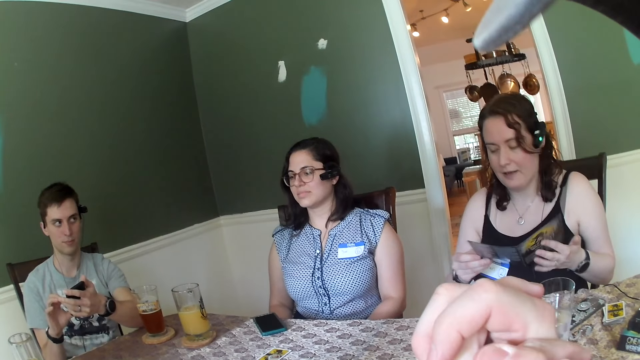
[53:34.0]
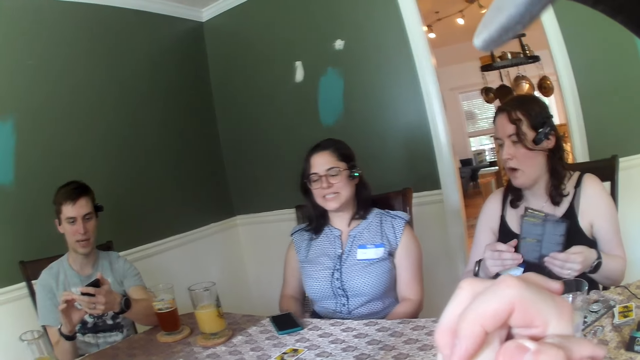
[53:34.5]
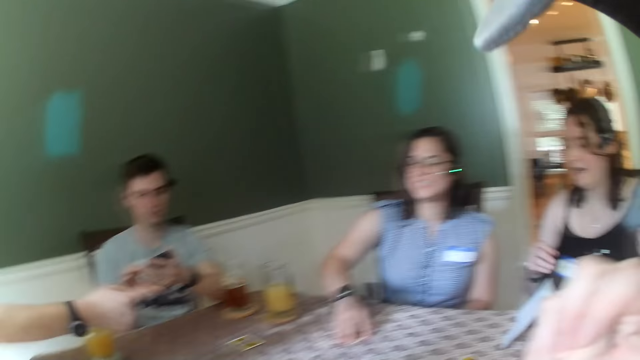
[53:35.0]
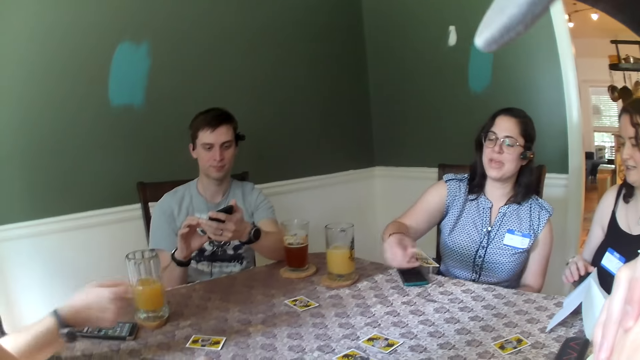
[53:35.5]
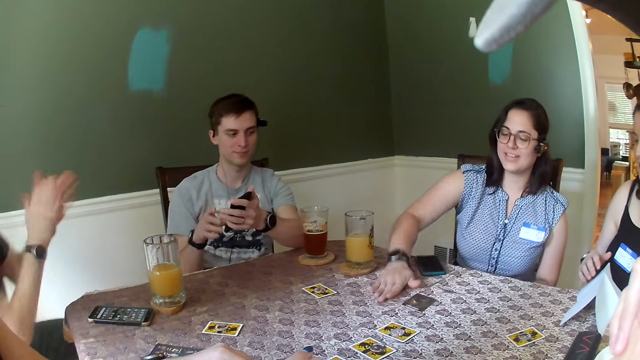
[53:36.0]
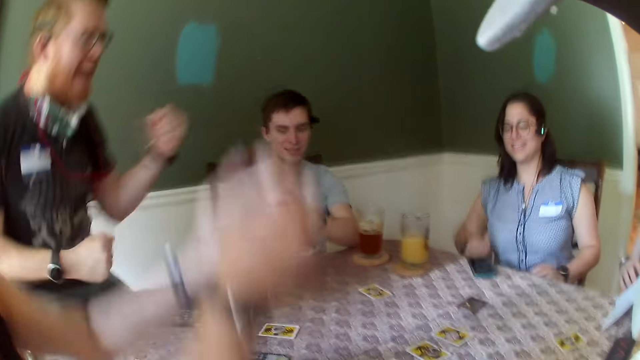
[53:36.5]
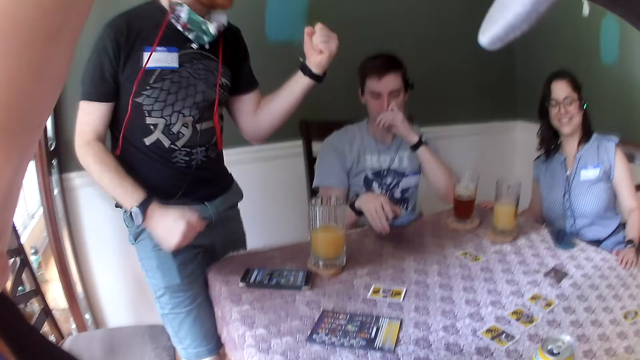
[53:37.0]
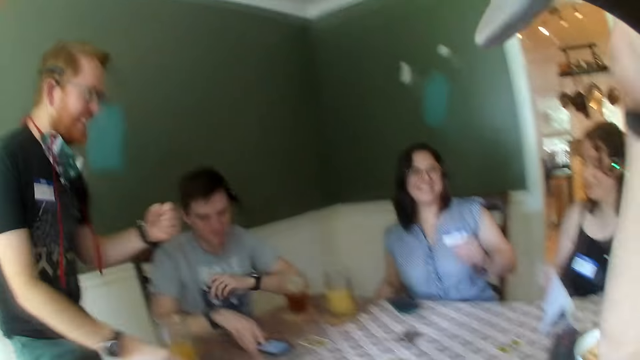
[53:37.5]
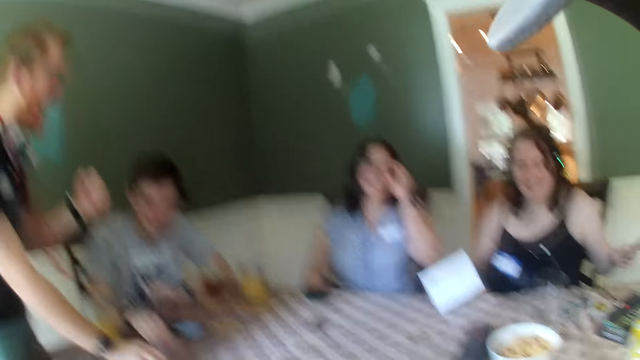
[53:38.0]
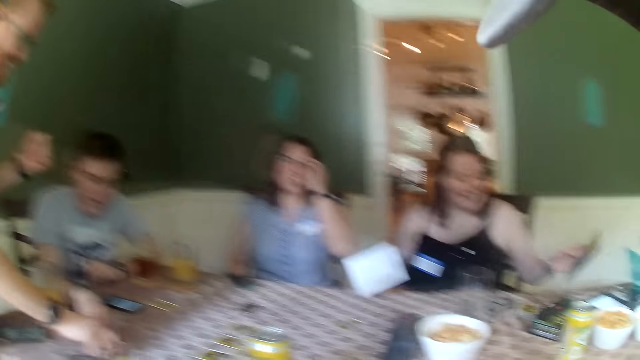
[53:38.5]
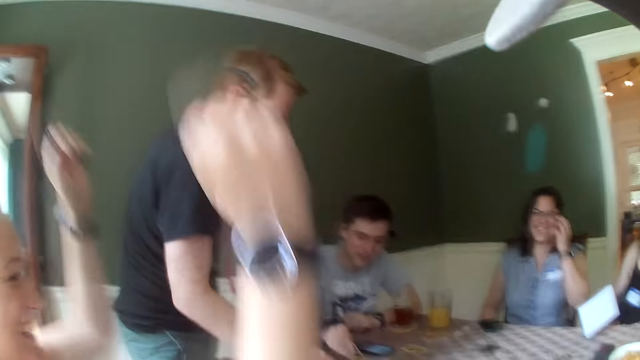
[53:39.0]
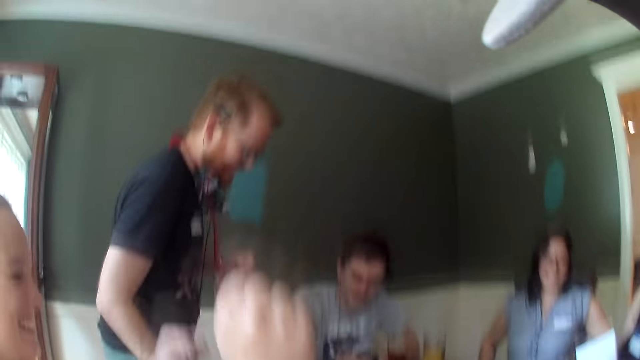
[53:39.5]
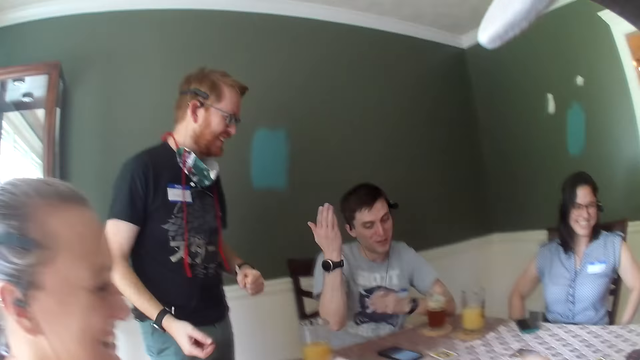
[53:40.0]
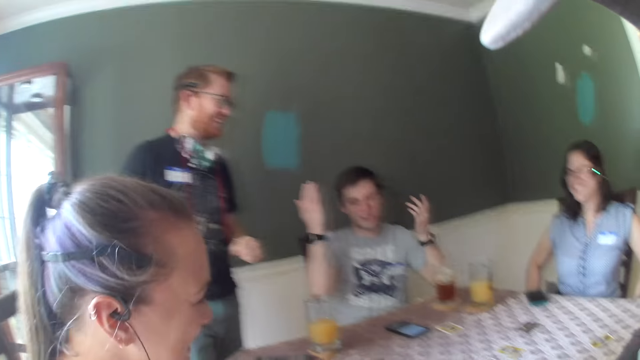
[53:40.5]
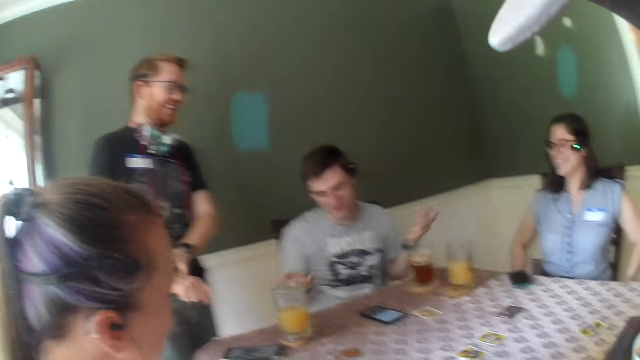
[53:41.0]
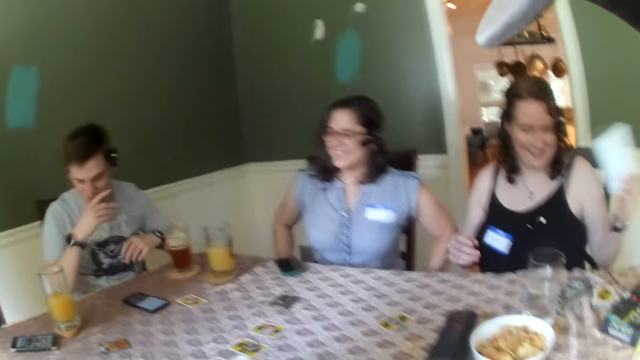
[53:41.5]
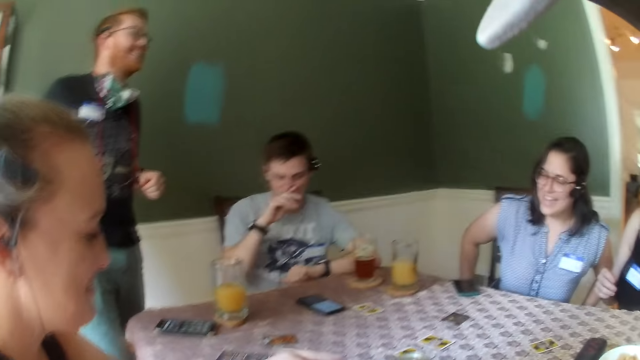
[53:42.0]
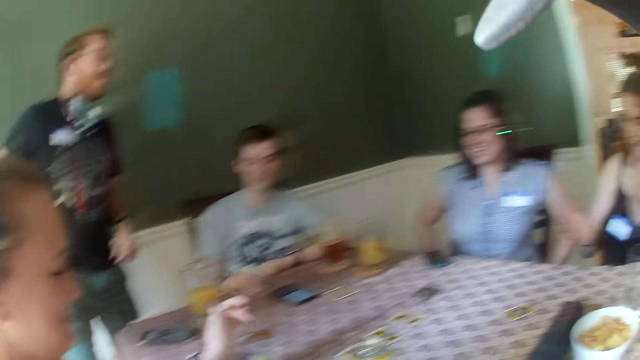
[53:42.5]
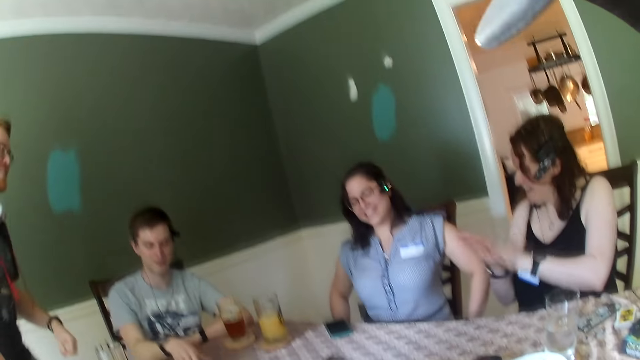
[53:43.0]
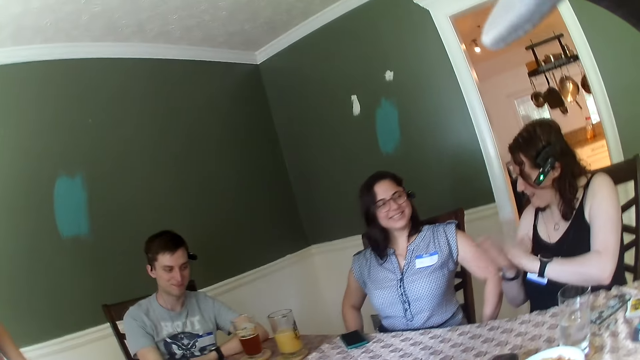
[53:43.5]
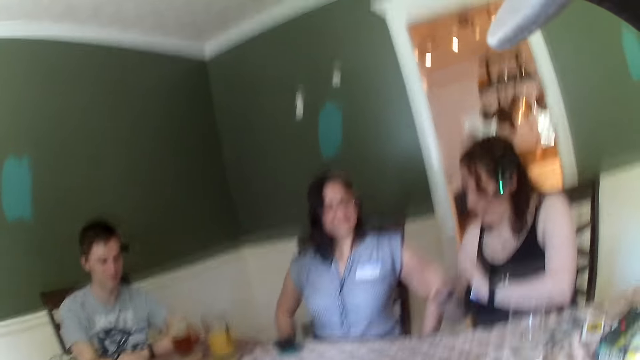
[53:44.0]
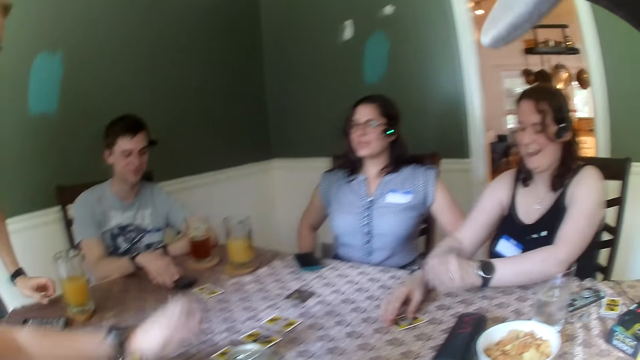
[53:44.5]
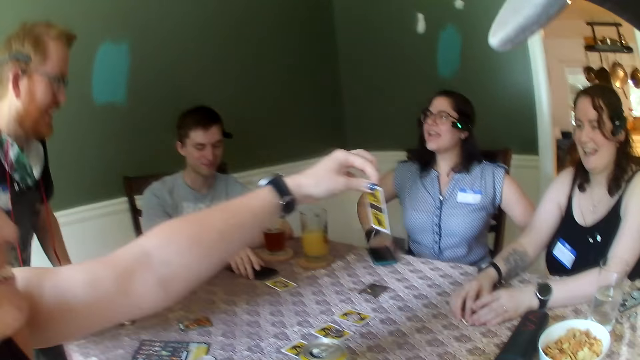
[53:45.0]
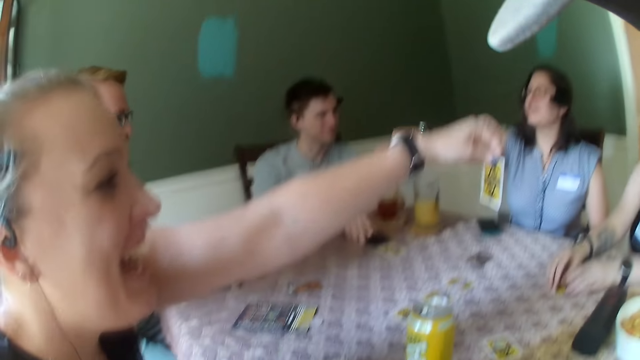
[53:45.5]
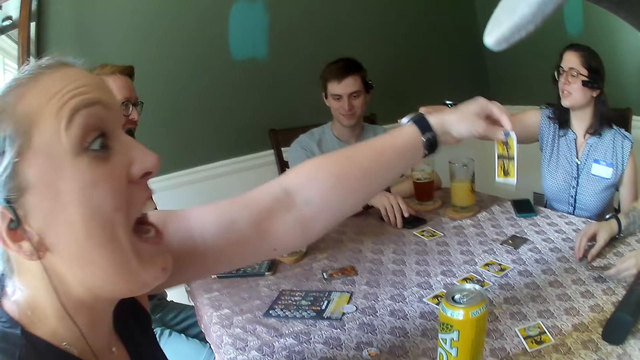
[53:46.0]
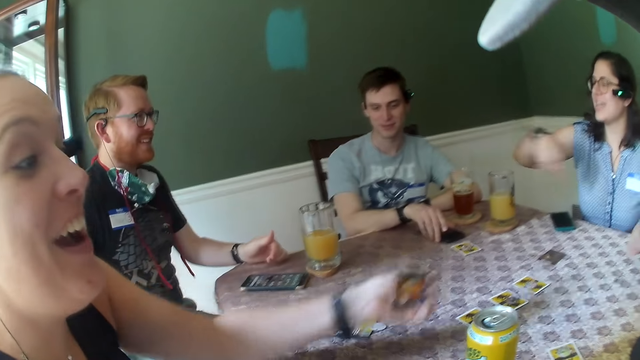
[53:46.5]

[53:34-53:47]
A woman turns a card from the table with her right hand. A man points to the woman. Another woman picks up cards. The man puts both hands together. The first woman hits her right hand on the table. The second woman puts the cards on the table. A third woman puts both hands together. Another man places the phone on the table with his right hand. He gesticulates with both hands and touches his face with his right hand. A fourth woman puts both hands together. She touches a card on the table with both hands. The third woman raises a card up with her left hand and holds the card. The first woman points to the first man.

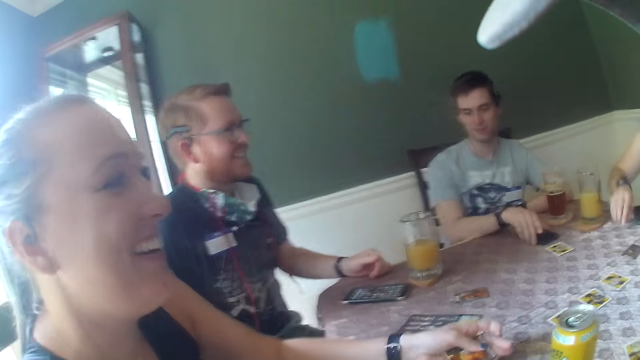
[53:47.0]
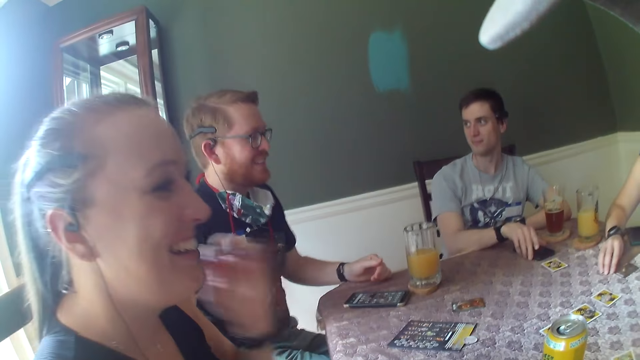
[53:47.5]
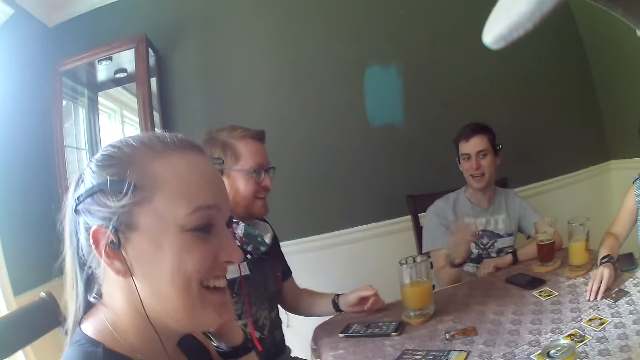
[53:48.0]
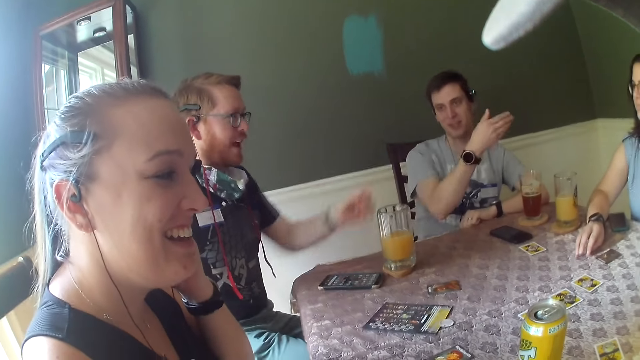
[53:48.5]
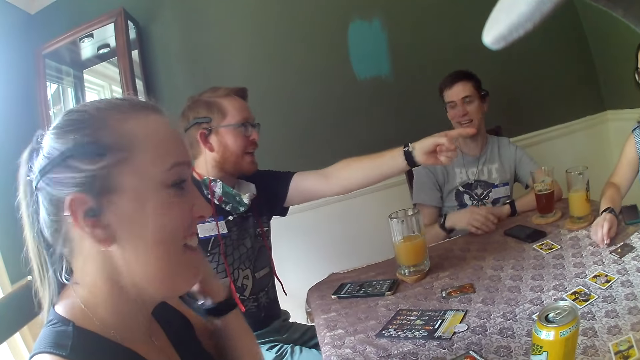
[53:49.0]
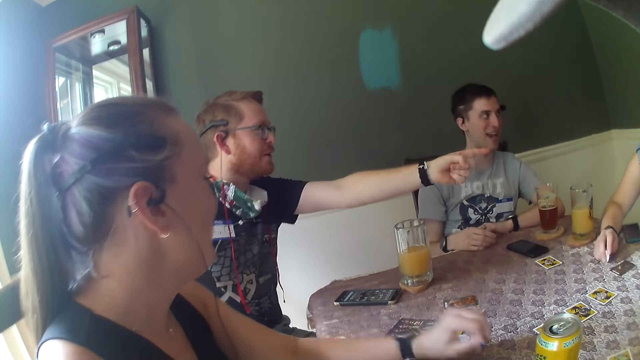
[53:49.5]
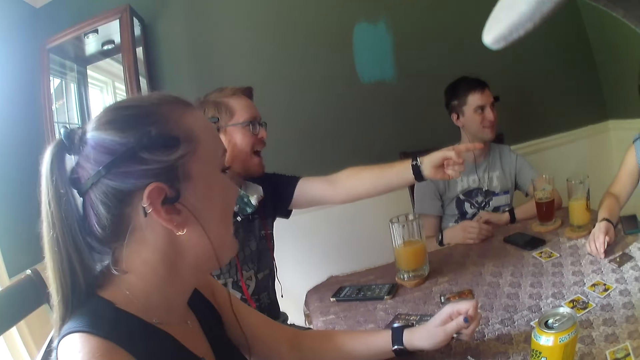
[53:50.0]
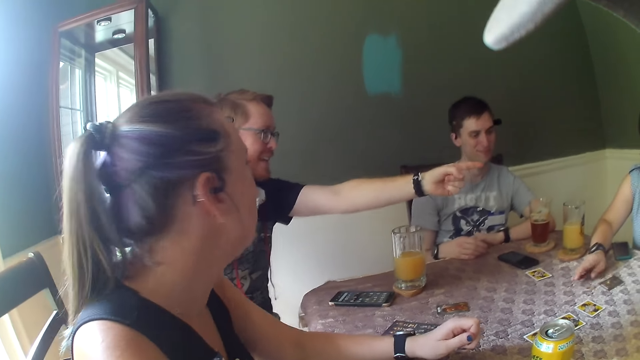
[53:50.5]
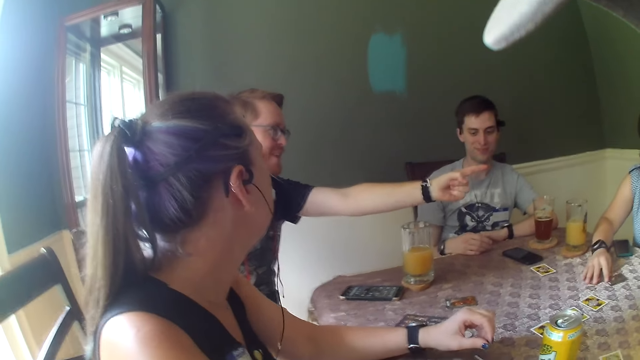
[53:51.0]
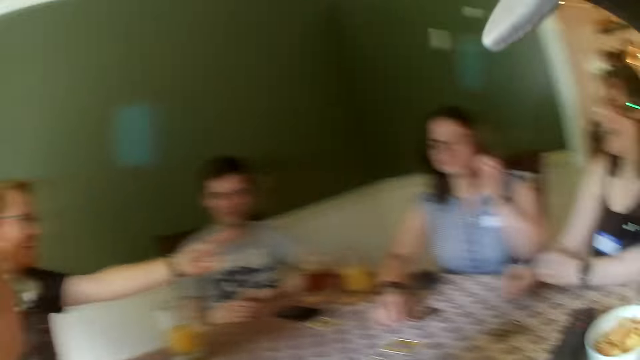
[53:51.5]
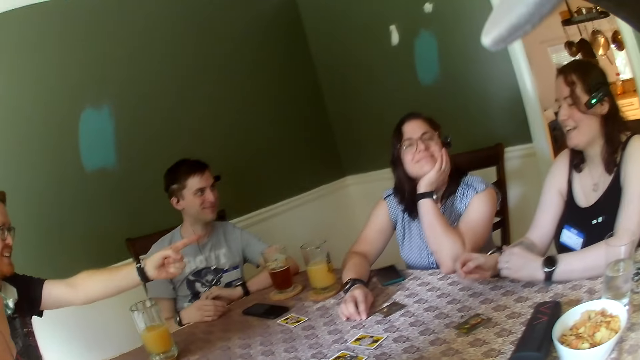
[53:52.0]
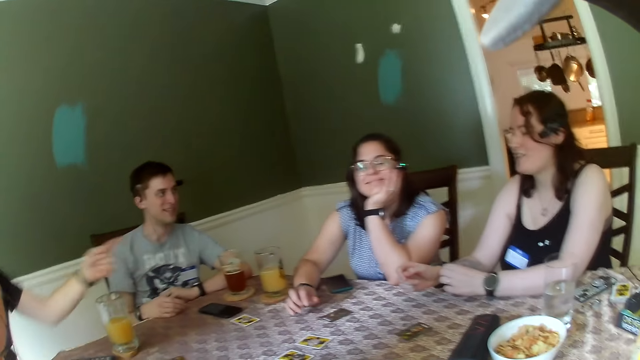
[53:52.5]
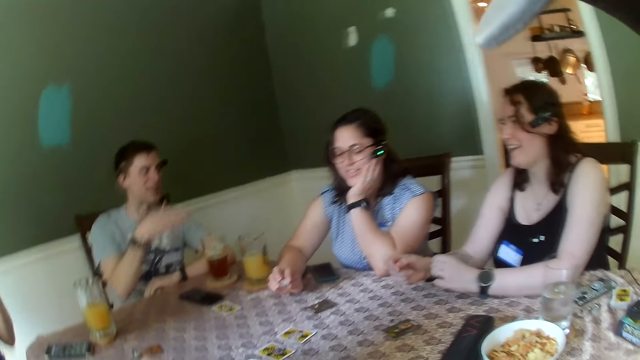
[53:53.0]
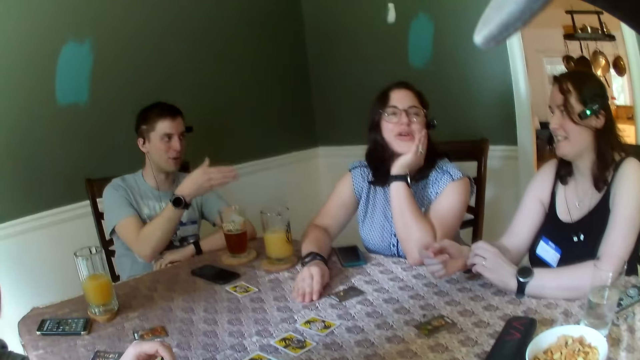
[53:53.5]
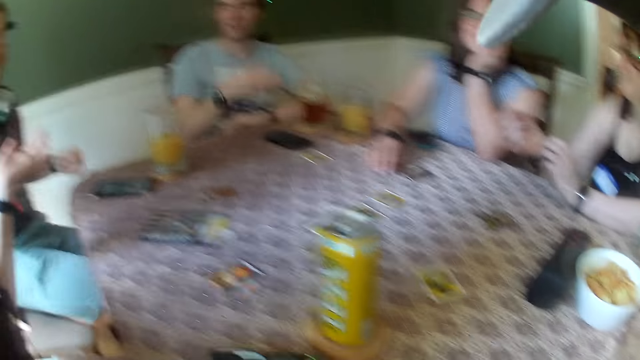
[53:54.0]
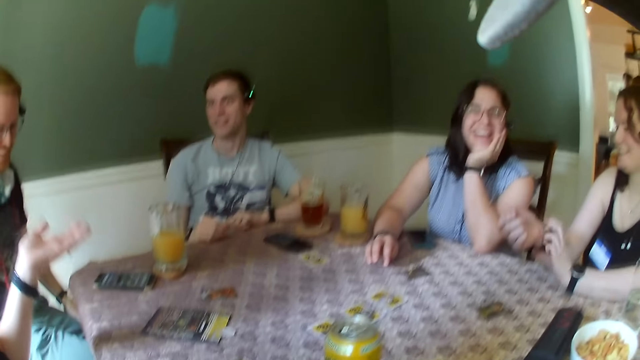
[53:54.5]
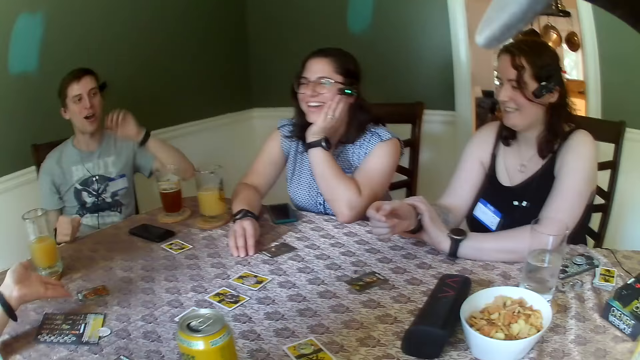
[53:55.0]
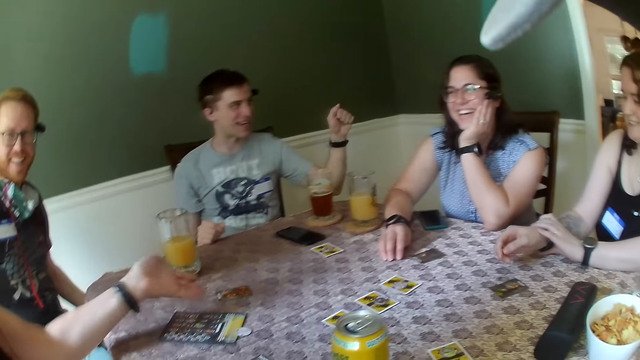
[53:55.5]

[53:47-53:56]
A woman places her right hand on the table. Another woman touches her ear with her left hand. A man gesticulates with both hands. Another man points to a third woman. The third woman touches the watch on her right hand with her left hand. The first woman touches her face with her left hand. Another man makes a gesture. The second woman gesticulates with her left hand.
